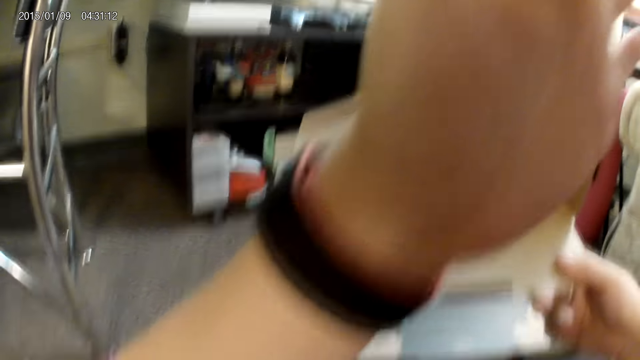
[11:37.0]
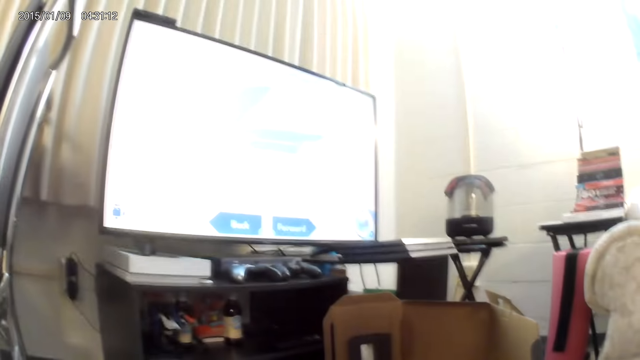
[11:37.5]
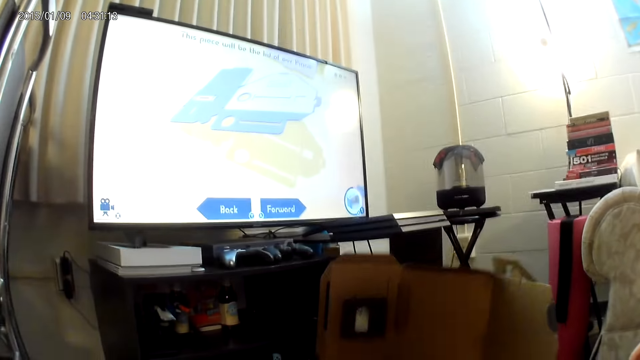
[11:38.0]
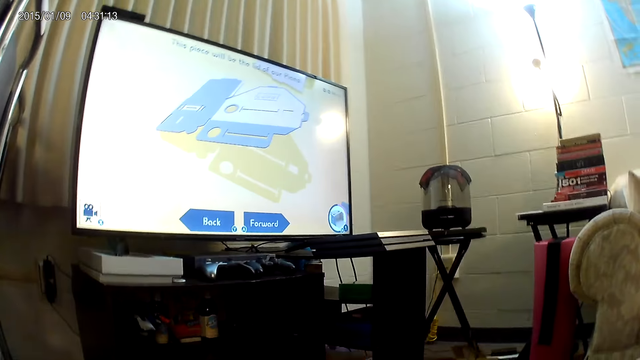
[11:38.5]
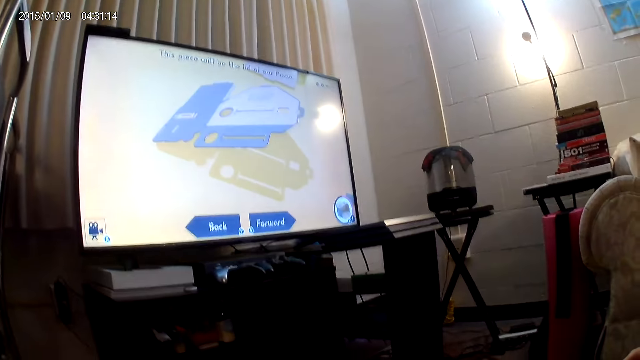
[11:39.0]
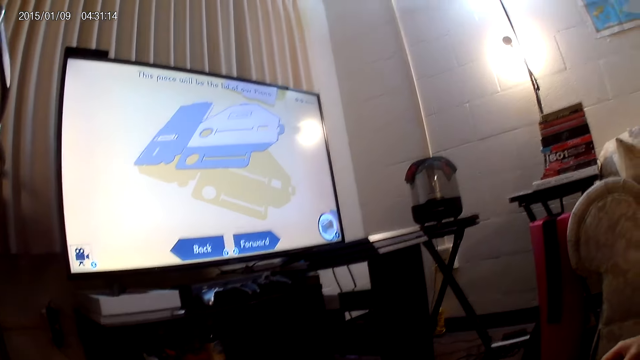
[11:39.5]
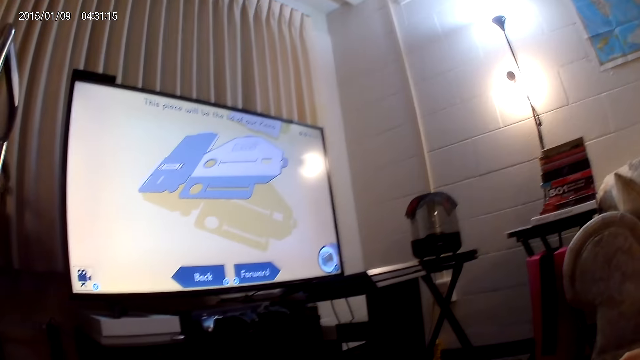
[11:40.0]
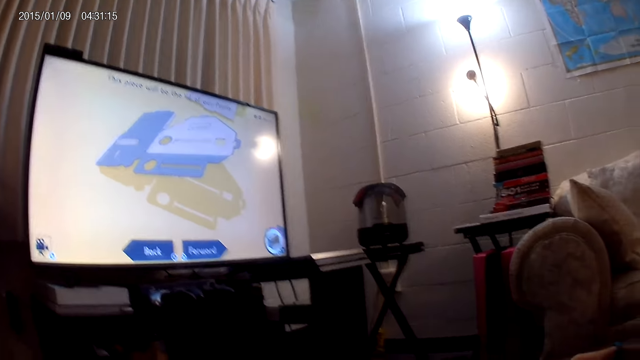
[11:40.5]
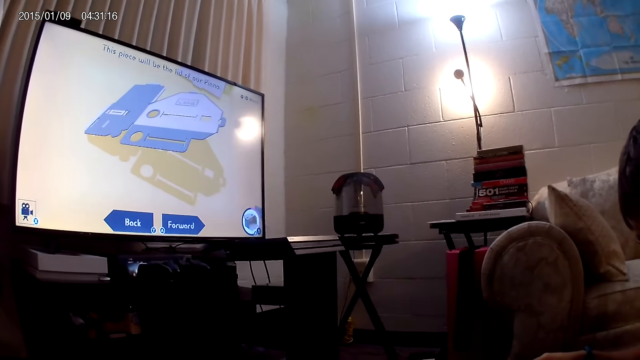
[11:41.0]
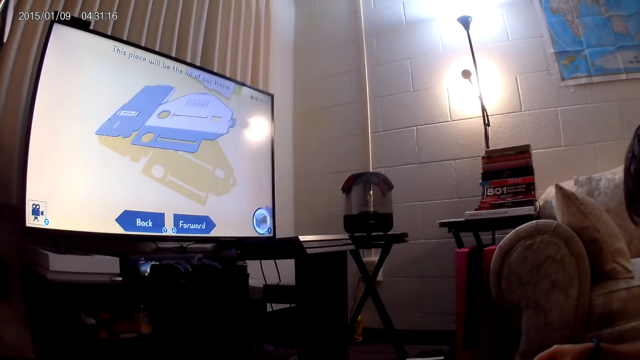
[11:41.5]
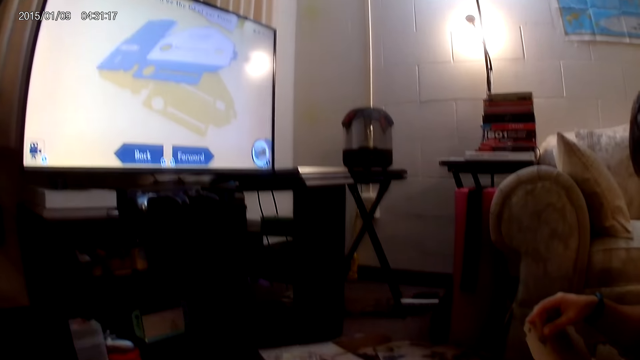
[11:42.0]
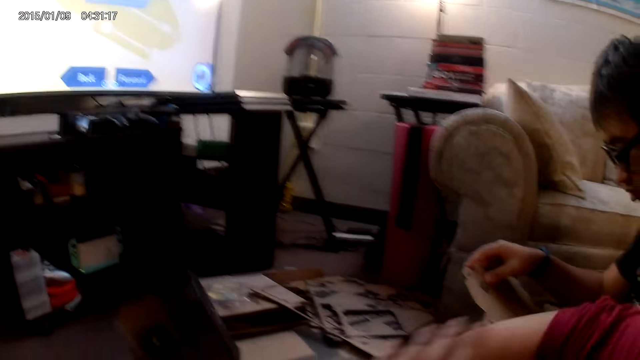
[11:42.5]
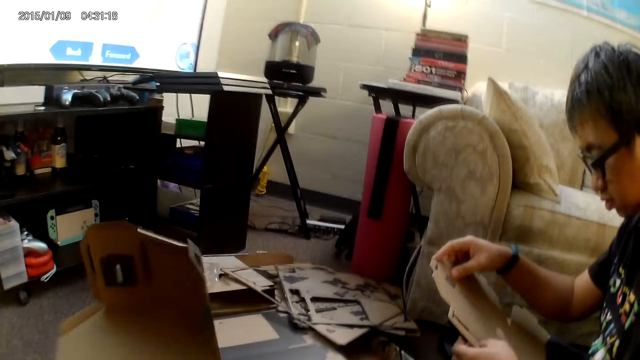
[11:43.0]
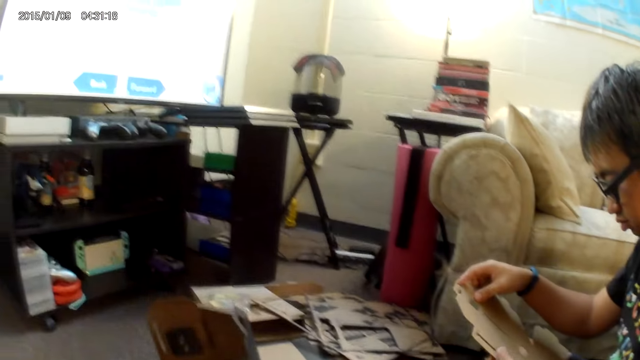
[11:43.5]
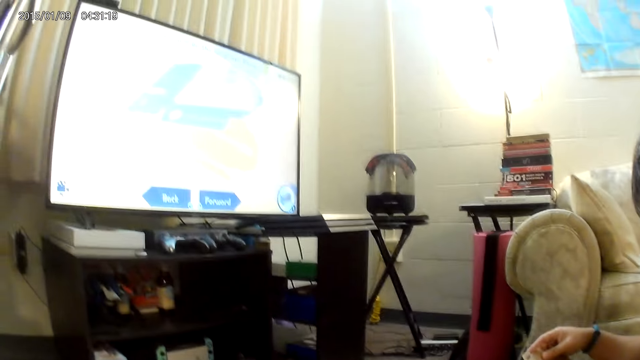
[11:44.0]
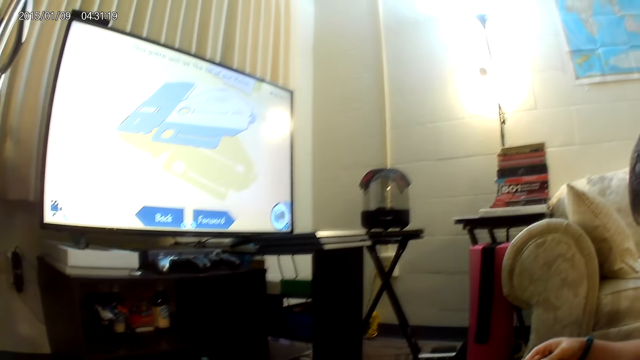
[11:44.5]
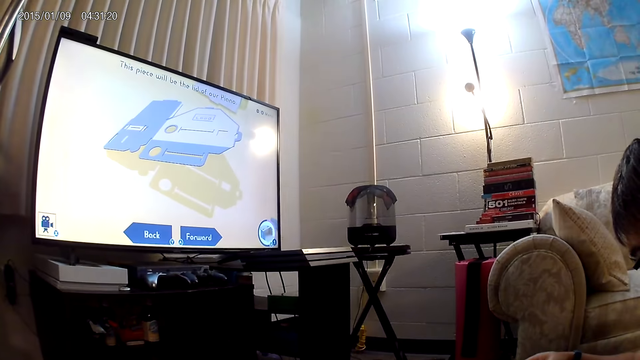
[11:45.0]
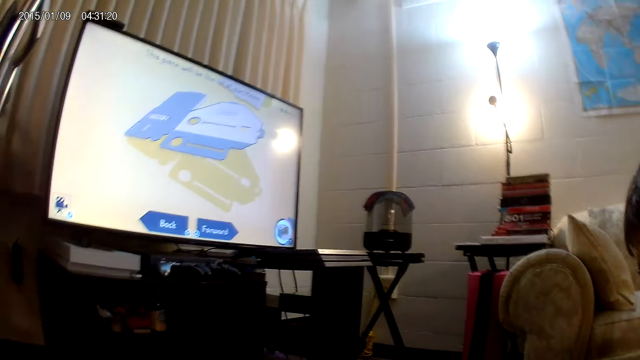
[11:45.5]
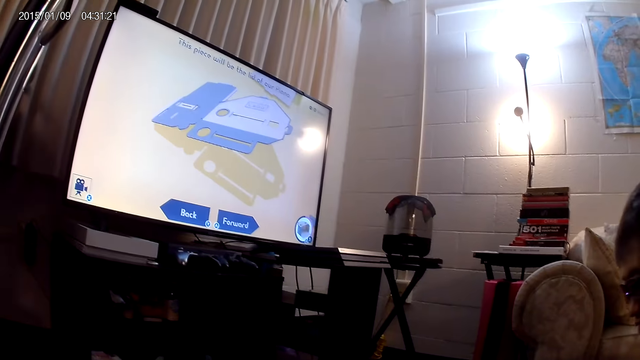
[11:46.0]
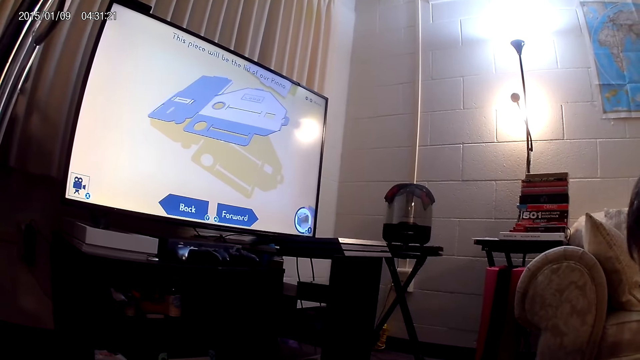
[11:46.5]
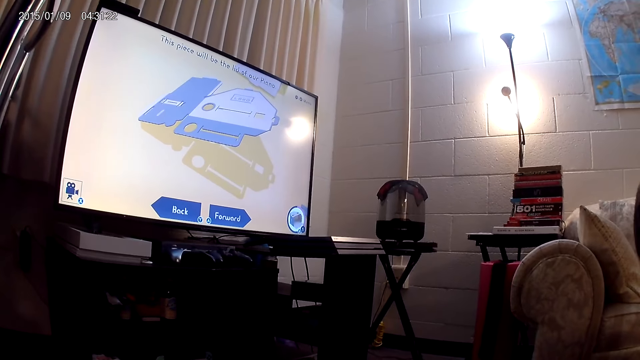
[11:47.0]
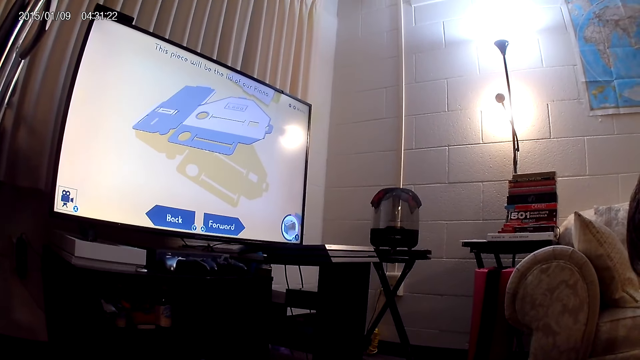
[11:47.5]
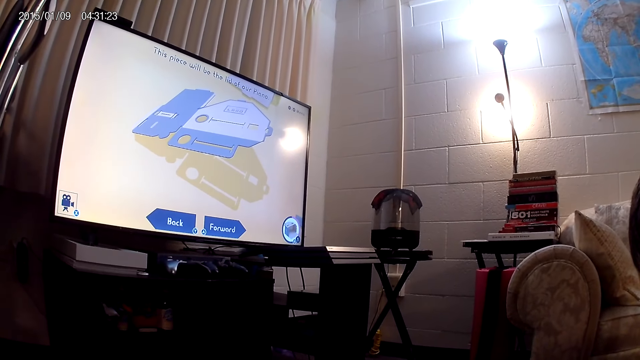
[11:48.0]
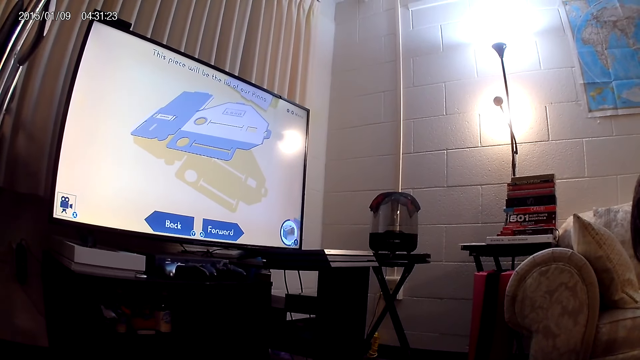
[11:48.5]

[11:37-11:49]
The camera wearer touches the camera.

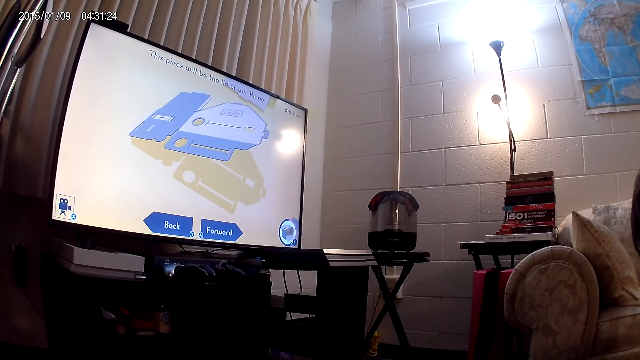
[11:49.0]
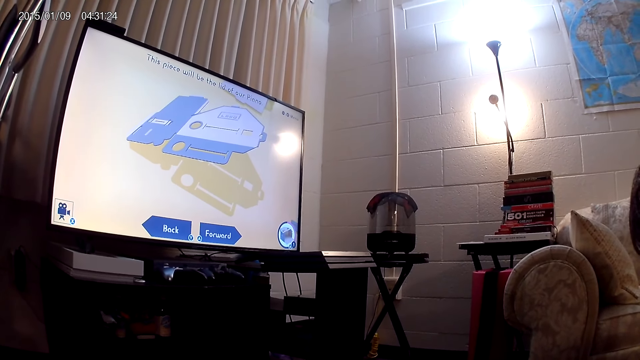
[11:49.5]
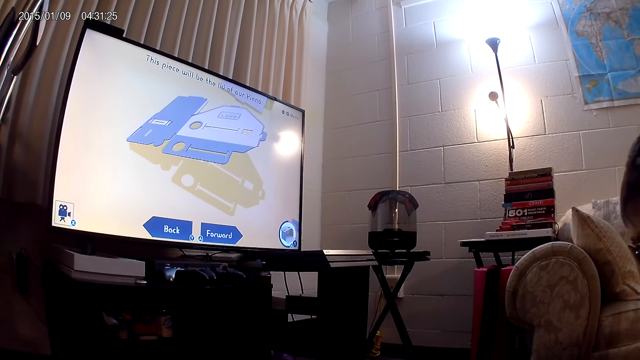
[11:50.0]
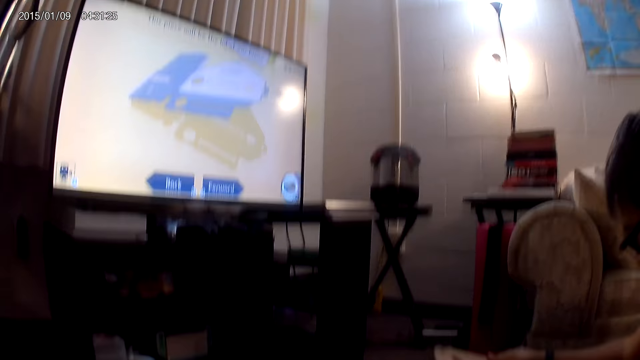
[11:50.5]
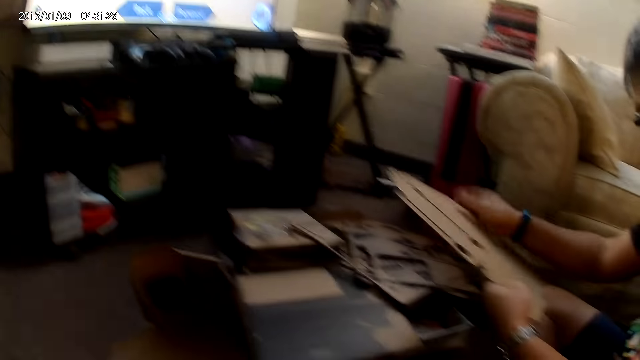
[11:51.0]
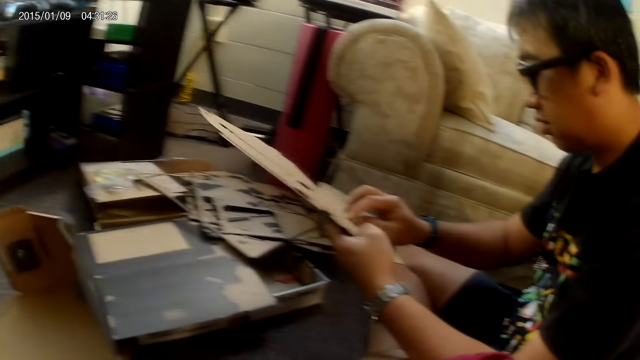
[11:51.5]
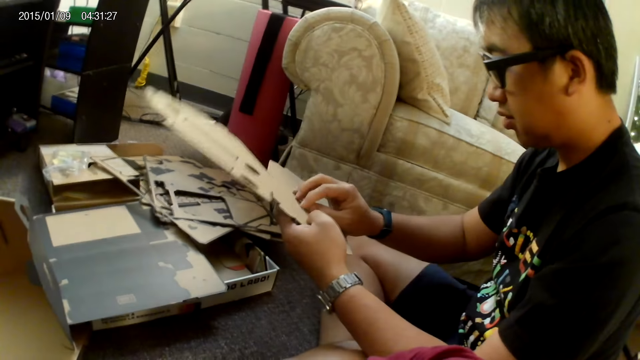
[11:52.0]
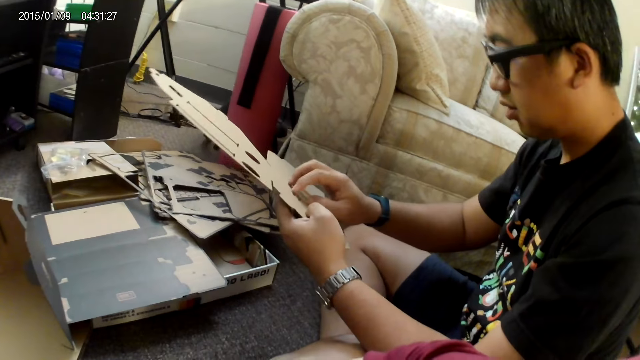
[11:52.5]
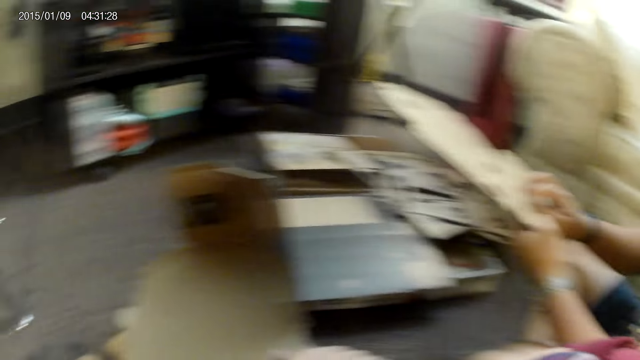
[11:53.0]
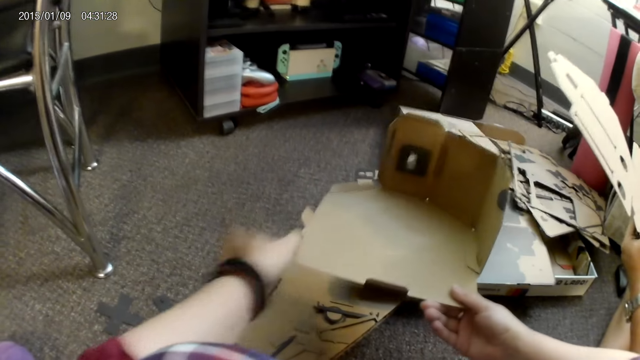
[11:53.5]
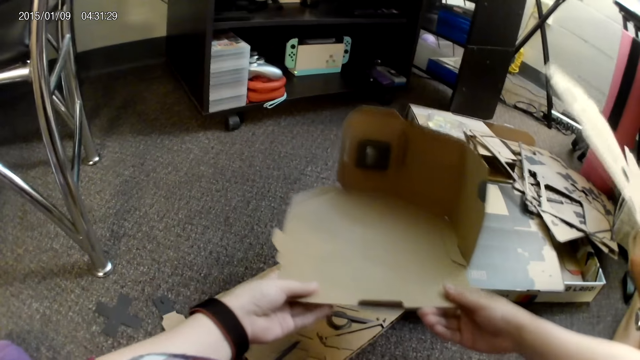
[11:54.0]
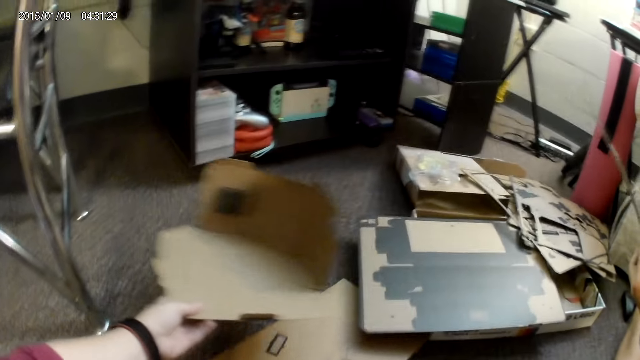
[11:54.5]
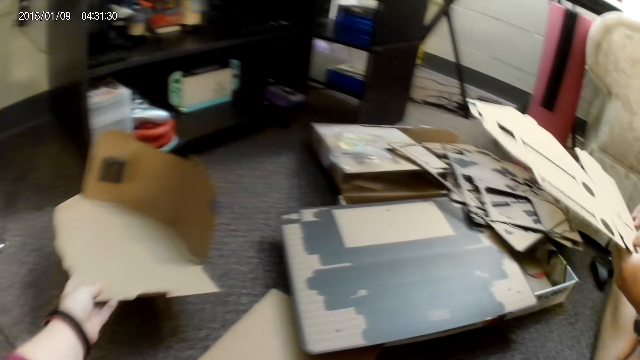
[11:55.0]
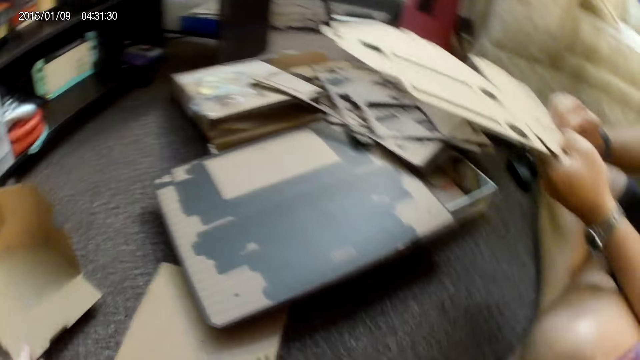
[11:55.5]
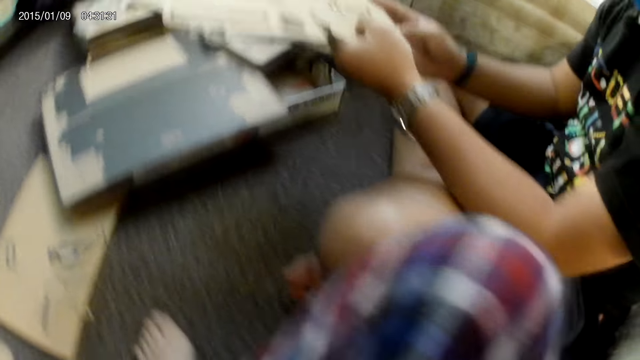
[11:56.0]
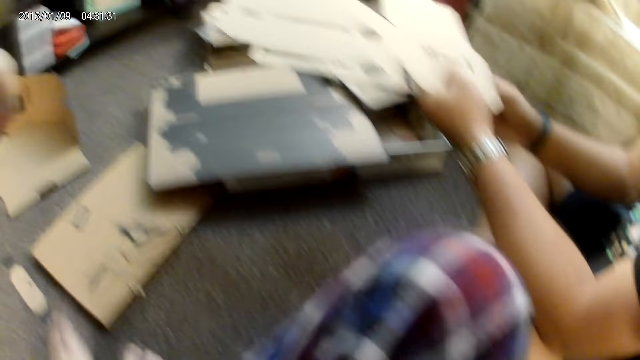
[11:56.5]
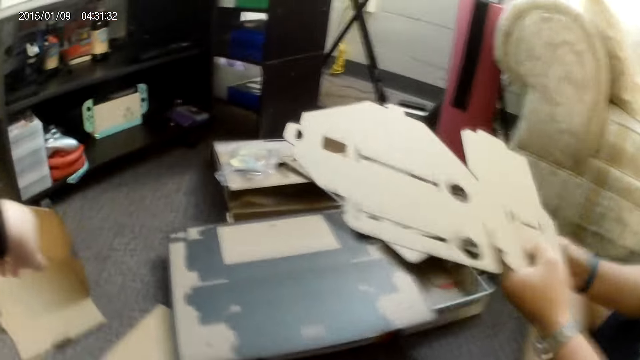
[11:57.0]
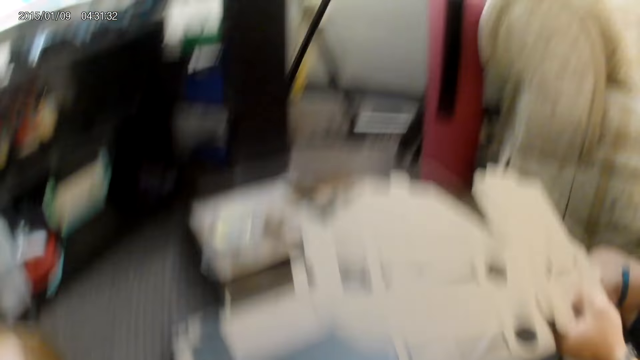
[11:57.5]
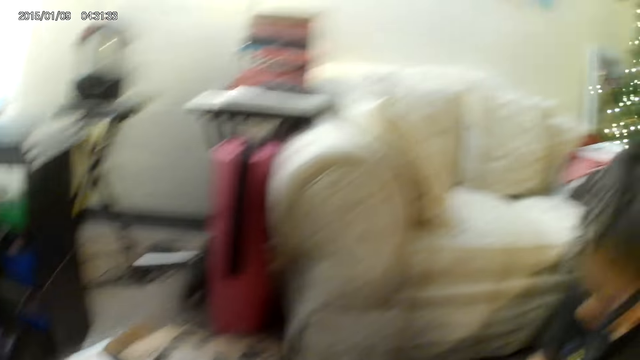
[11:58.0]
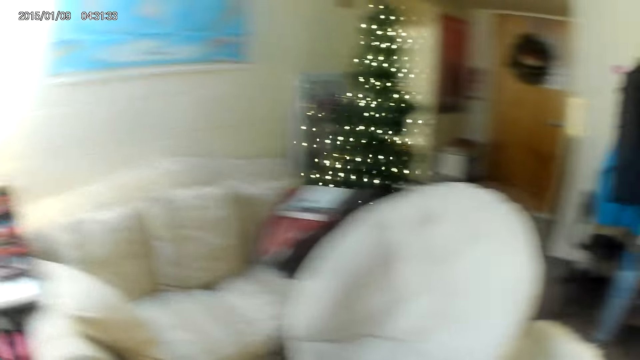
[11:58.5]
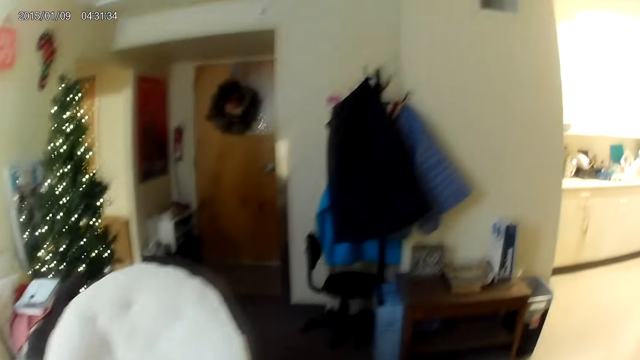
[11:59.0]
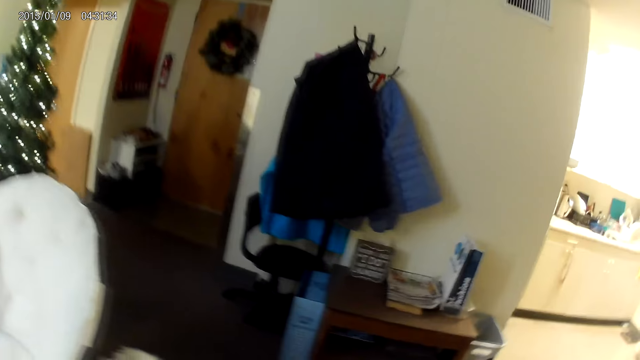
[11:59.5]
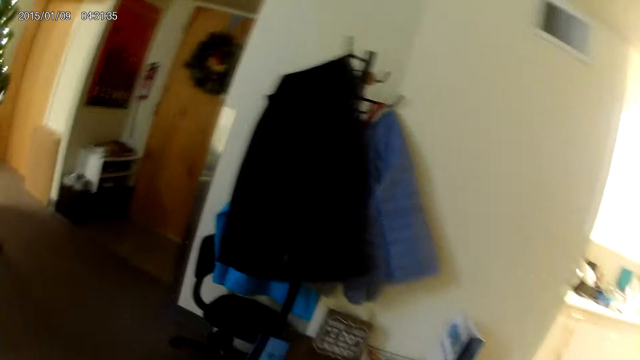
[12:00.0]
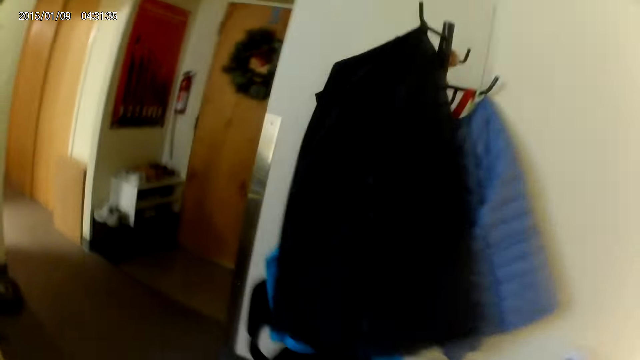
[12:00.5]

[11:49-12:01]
A man fixes a cardboard piece with both hands. The camera wearer holds the cardboard pieces with both hands. She places the cardboard pieces on the floor with her right hand. She walks in a room.
